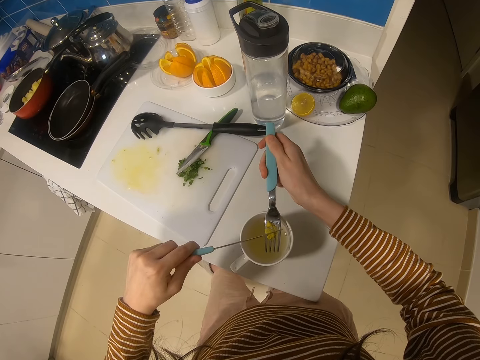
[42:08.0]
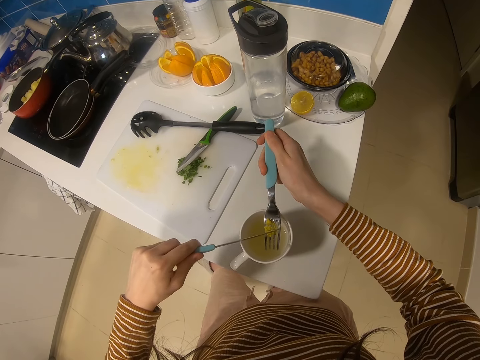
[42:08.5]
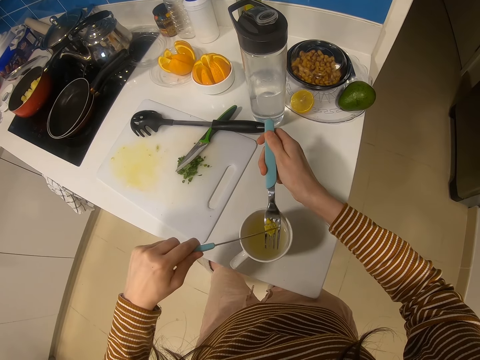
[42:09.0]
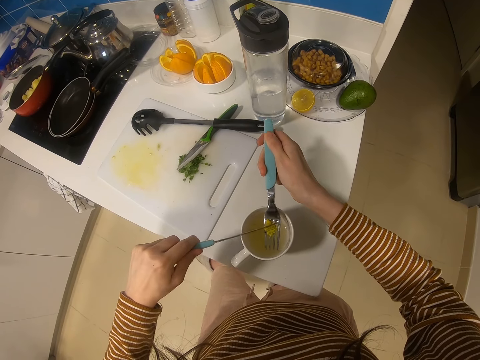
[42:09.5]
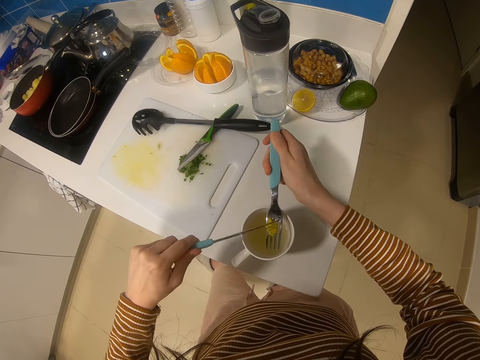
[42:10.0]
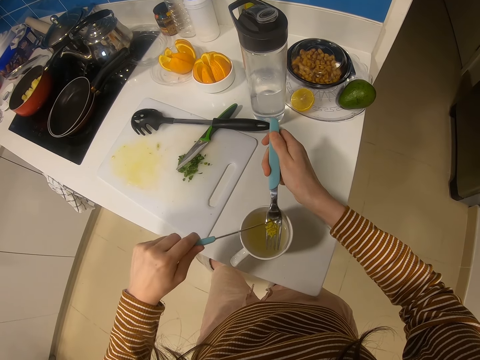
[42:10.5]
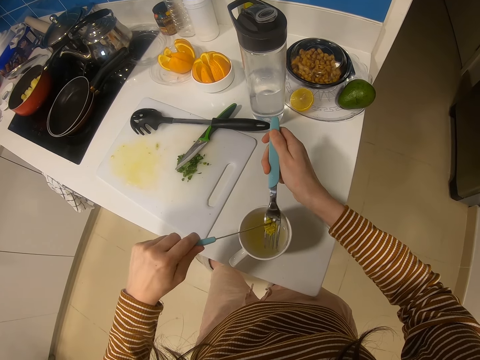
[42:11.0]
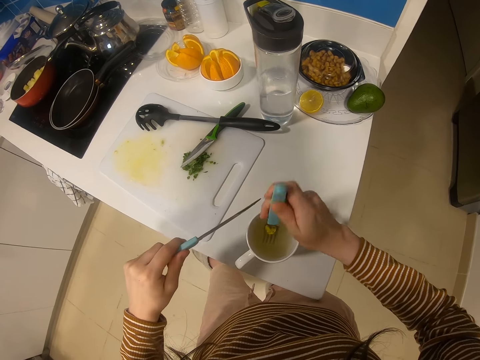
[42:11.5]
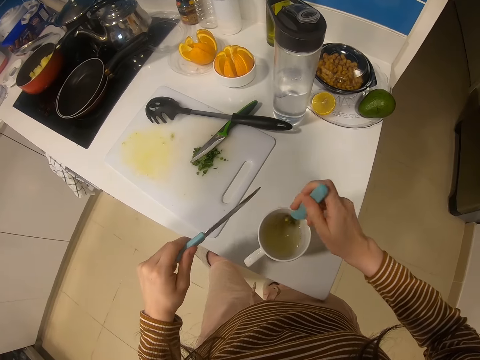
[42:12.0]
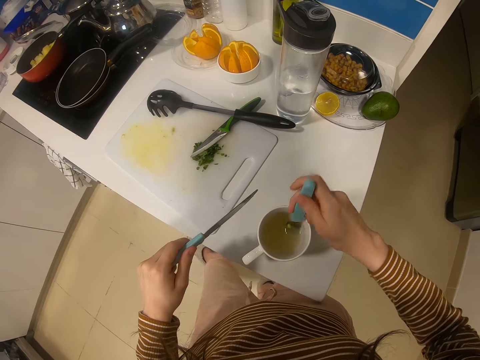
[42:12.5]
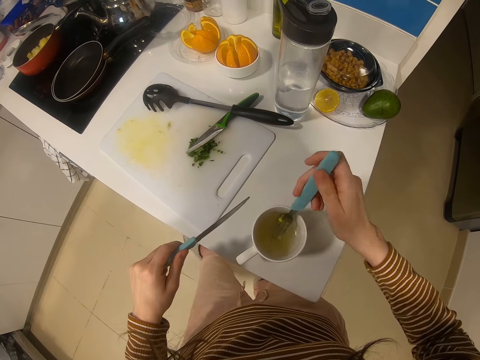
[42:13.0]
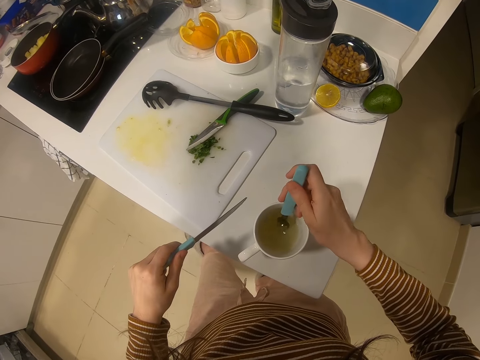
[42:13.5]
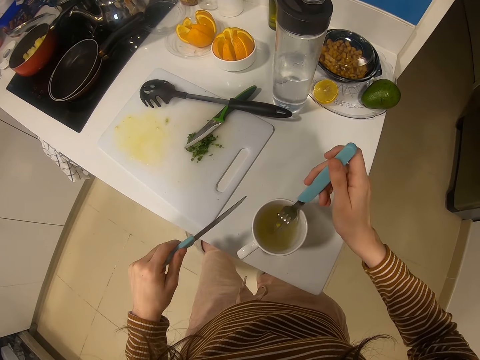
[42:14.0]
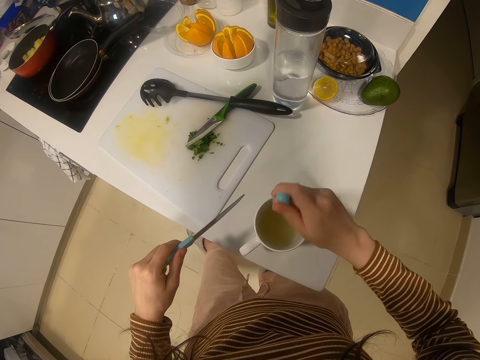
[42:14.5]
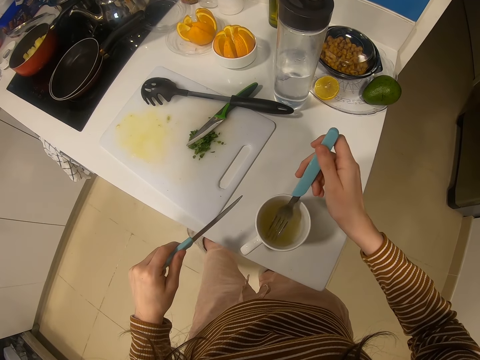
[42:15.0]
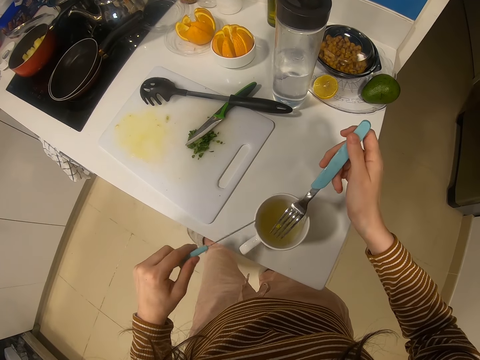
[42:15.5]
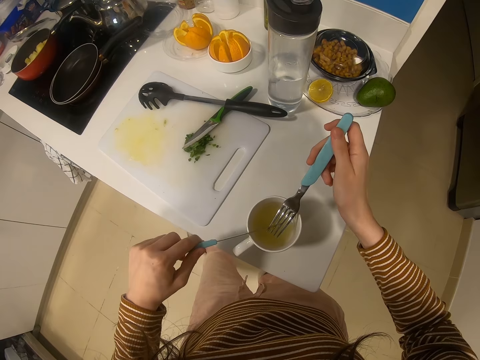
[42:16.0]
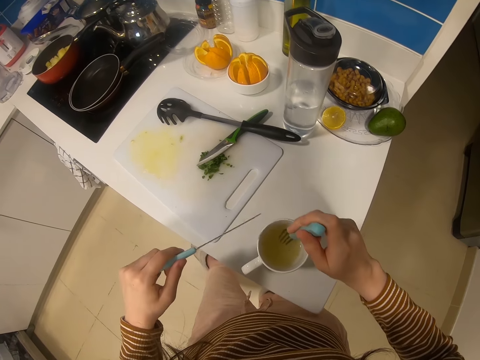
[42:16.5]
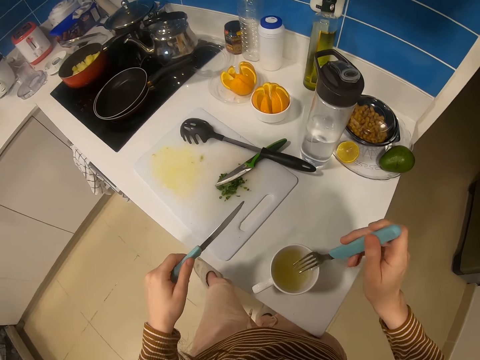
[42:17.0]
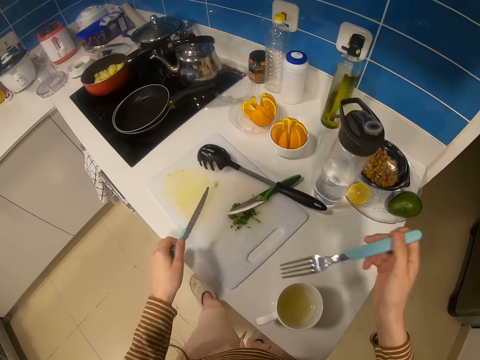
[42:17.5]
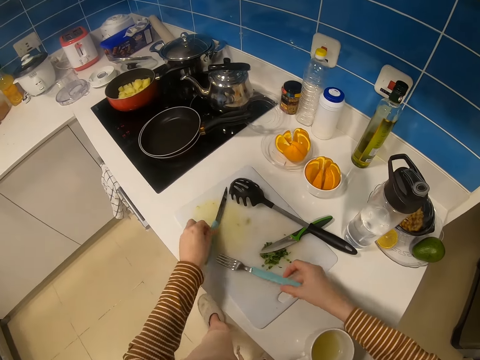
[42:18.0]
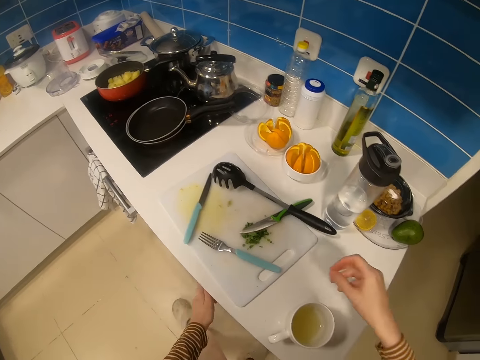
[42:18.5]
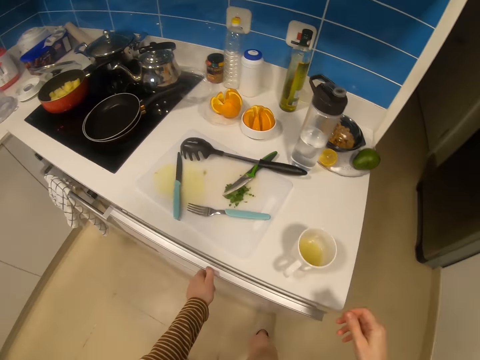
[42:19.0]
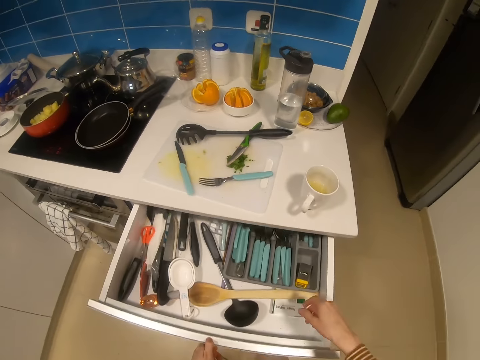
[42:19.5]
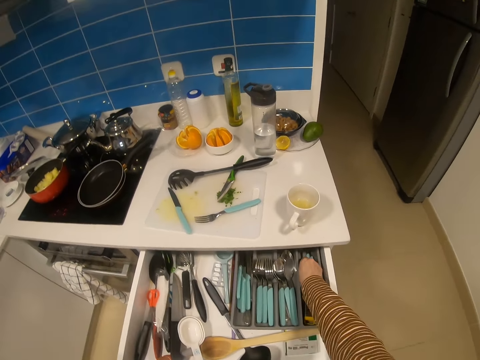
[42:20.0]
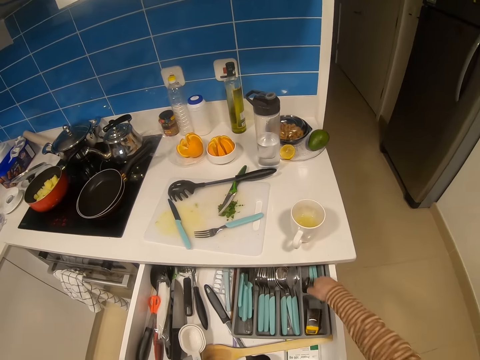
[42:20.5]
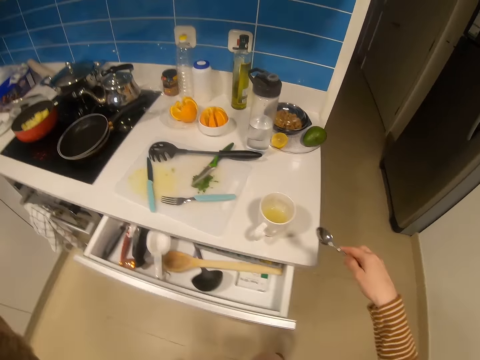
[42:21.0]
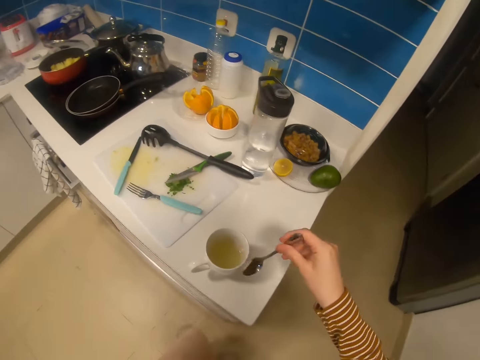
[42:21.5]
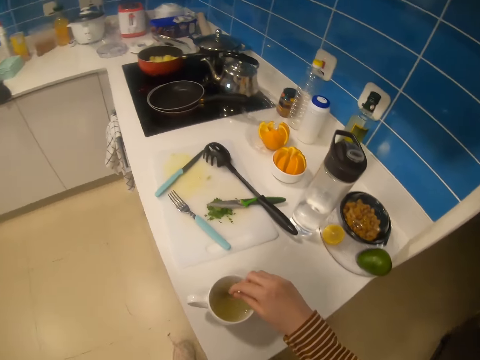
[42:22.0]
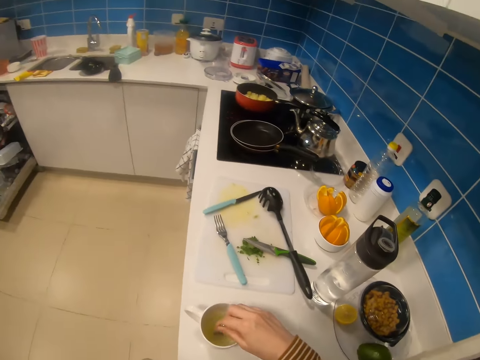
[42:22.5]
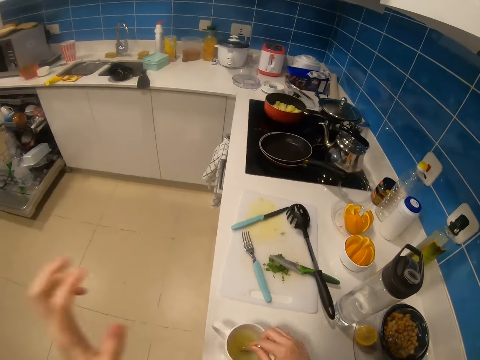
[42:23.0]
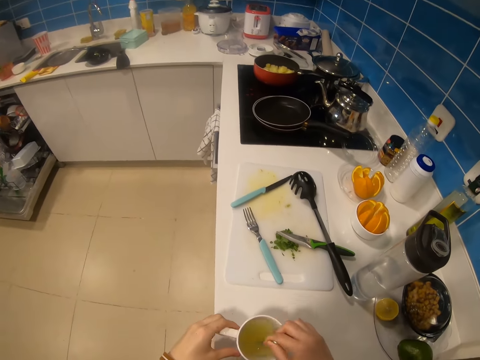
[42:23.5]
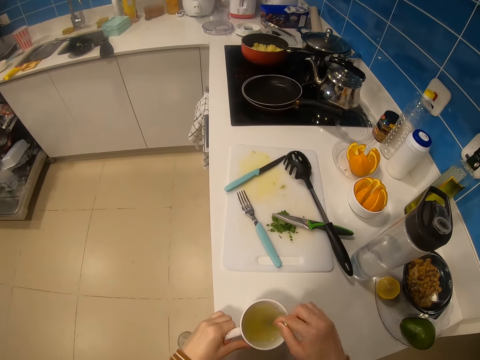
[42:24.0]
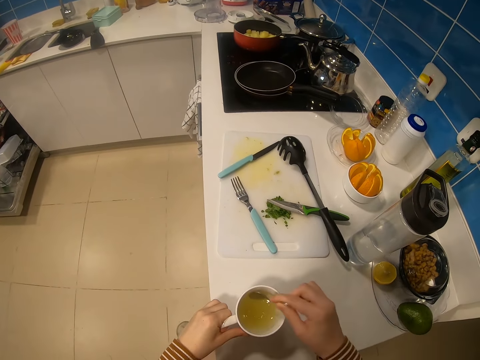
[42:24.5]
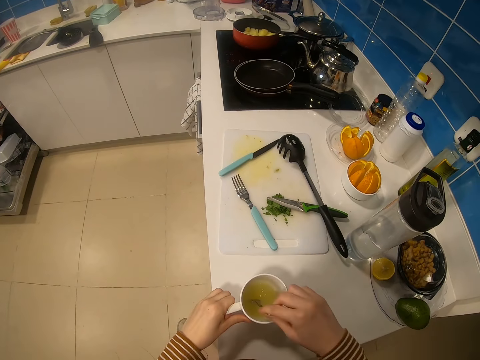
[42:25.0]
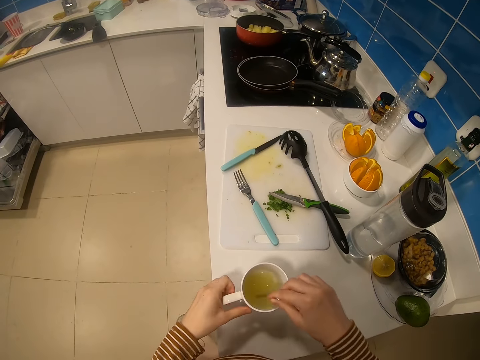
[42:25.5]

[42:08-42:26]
The camera wearer moves the knife up. They pour an ingredient in the cup. They stir in the cup with a fork. They place the cube in the cup. They lift up an ingredient, move the knife and cut the ingredient. They move the knife up. They pour the ingredient in the cup. They stir the soup. They lift the fork up, knock the fork on the cup, lift the fork up and lift the knife up. They put the fork on the chopping board or counter. They put the table knife on the chopping board or counter. They move their hands up. They hold the drawer. They pull the drawer. They move their hand in the drawer. They open the drawer. They hold a spoon. They pick up the spoon from the drawer. They move the spoon in the cup. They stir in the cup with the spoon. They move their hand down. They hold the cup.

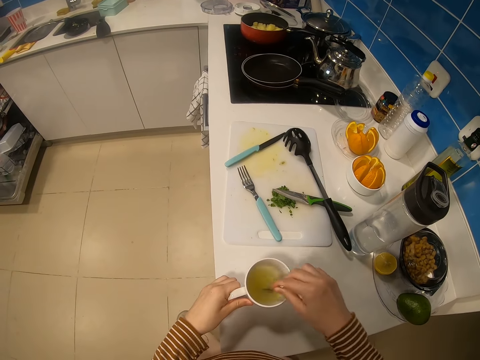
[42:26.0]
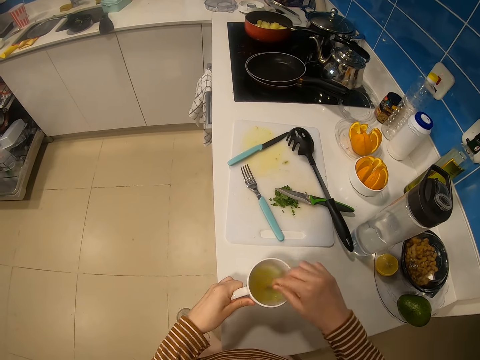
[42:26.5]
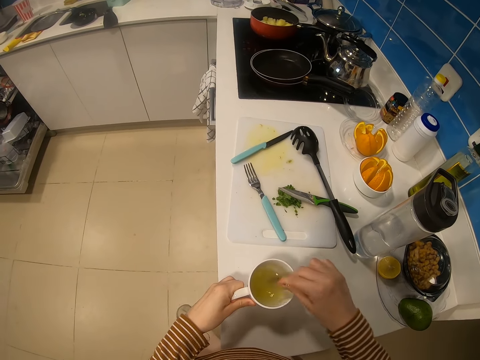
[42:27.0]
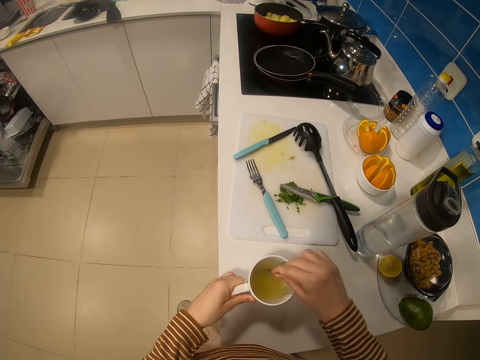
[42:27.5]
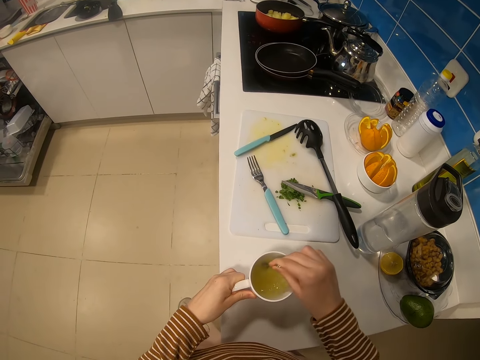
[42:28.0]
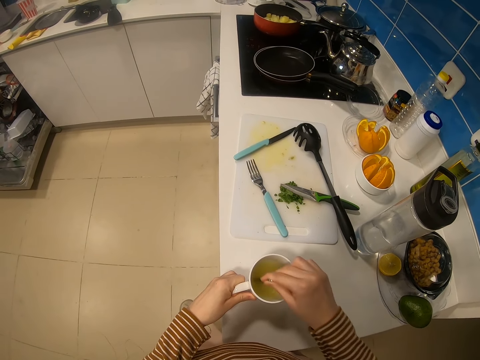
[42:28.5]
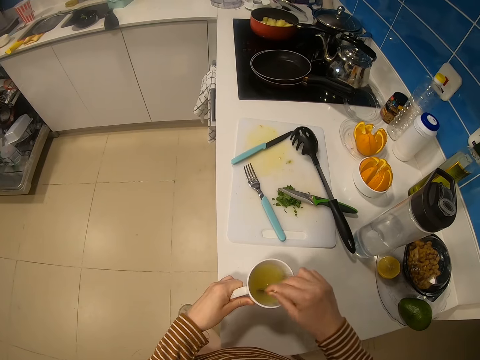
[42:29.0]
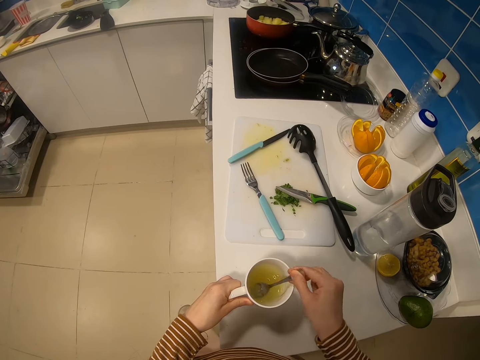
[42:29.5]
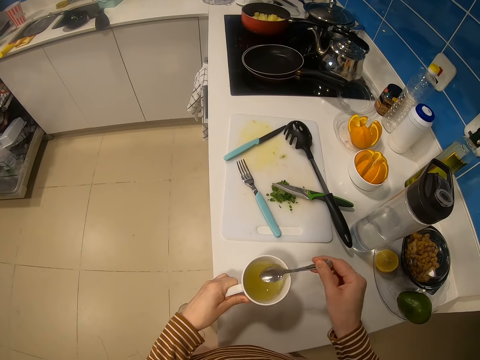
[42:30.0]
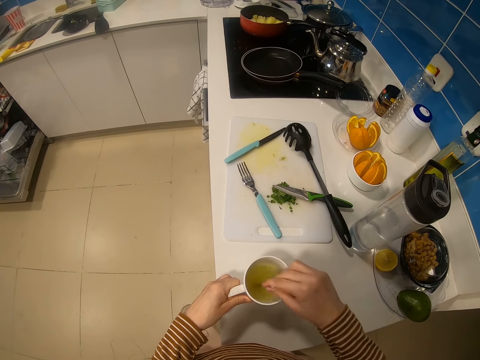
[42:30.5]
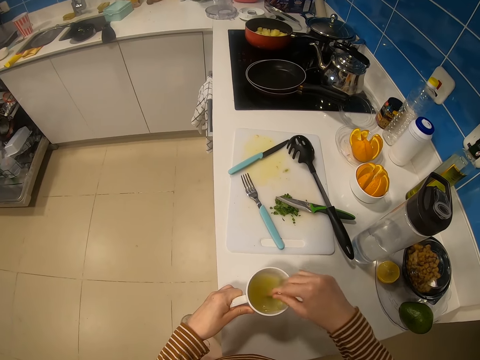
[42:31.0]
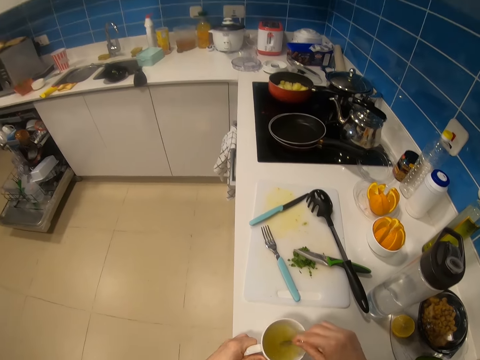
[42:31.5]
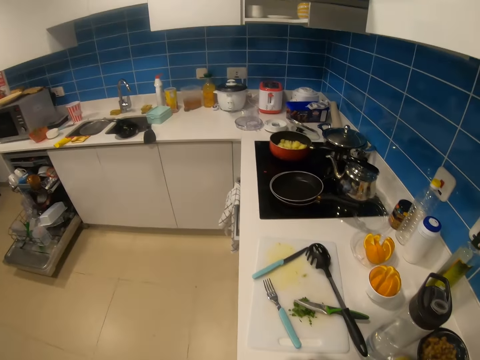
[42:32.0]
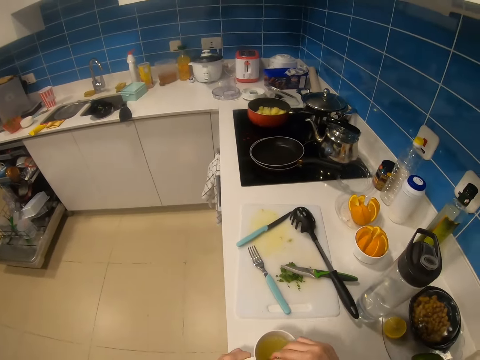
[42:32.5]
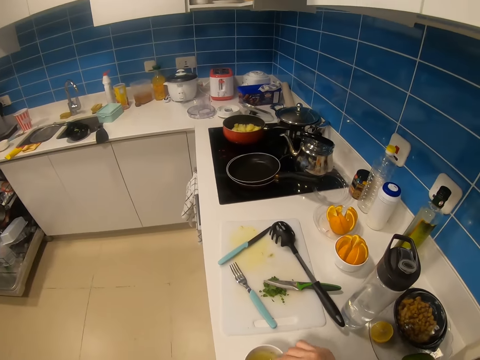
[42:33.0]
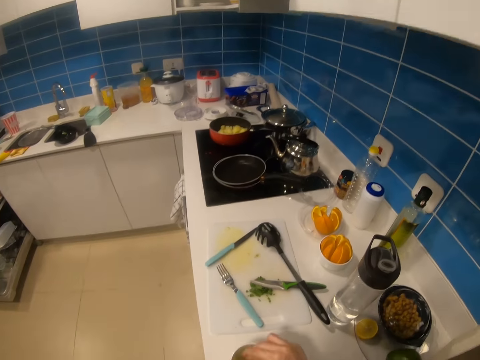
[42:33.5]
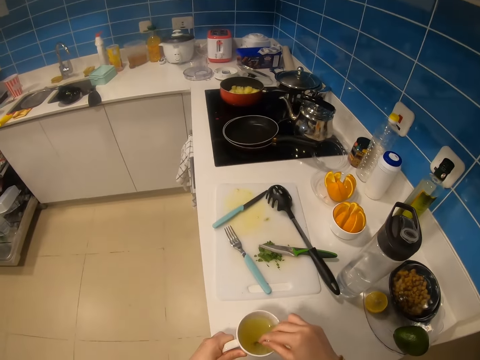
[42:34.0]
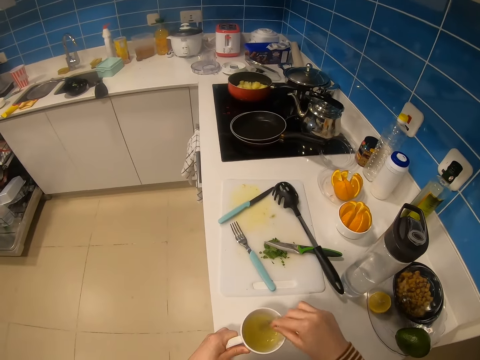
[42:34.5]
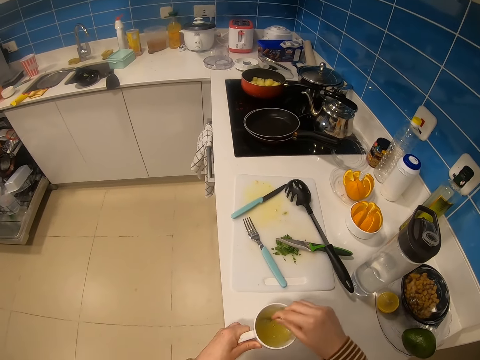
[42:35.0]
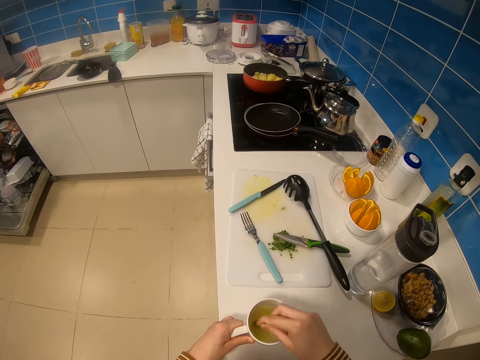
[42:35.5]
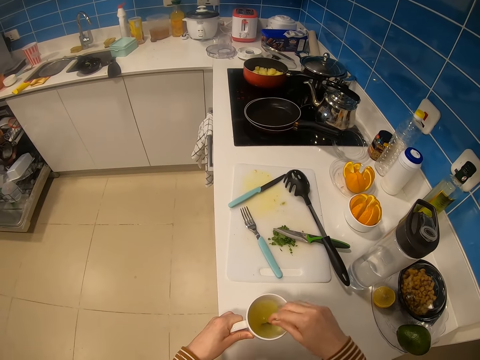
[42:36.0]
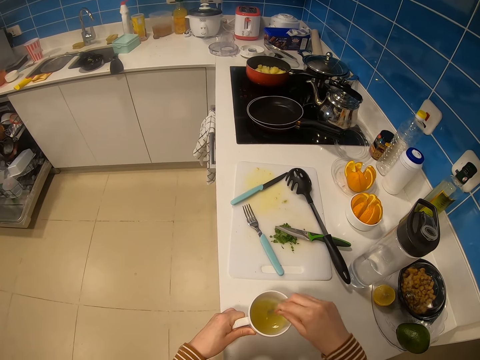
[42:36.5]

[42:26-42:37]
The camera wearer scoops up the soup. They stir the soup. They look around. They look down.
